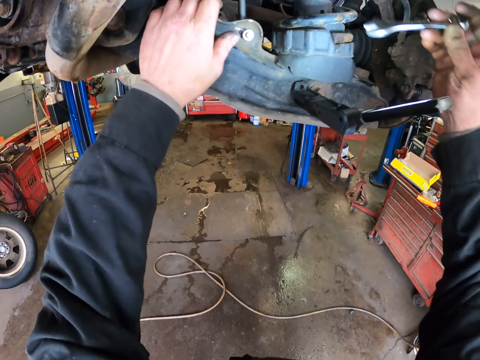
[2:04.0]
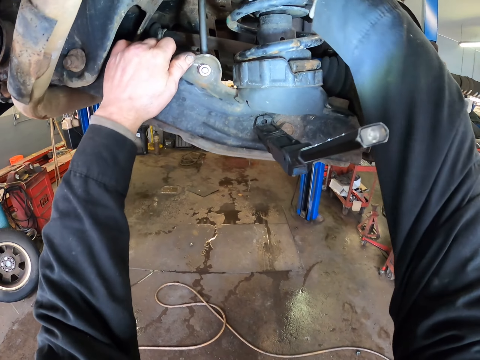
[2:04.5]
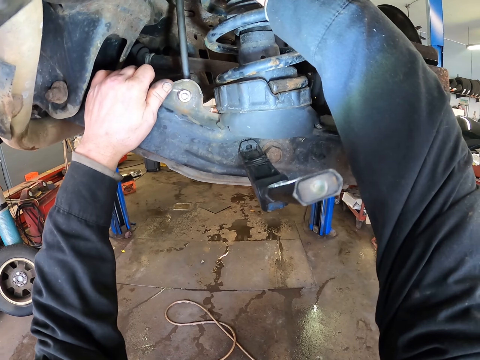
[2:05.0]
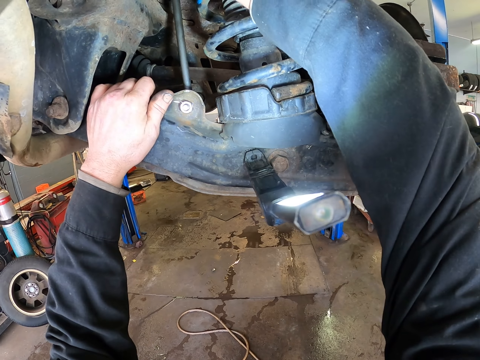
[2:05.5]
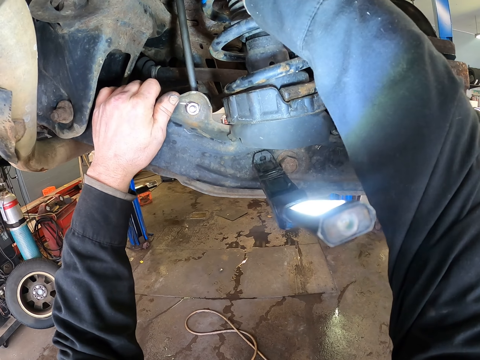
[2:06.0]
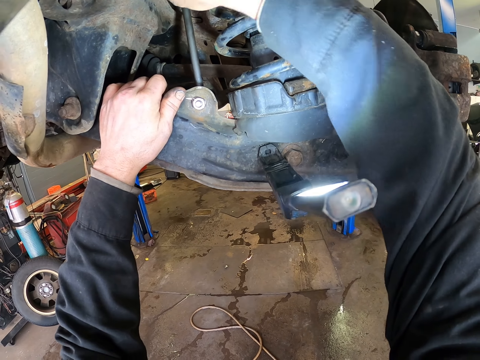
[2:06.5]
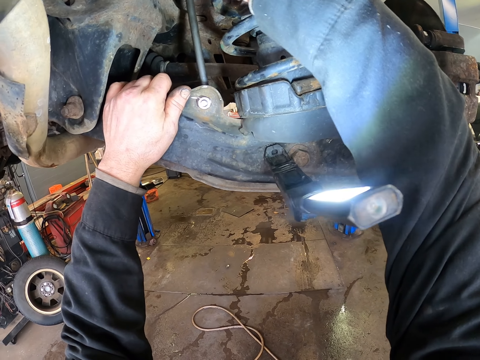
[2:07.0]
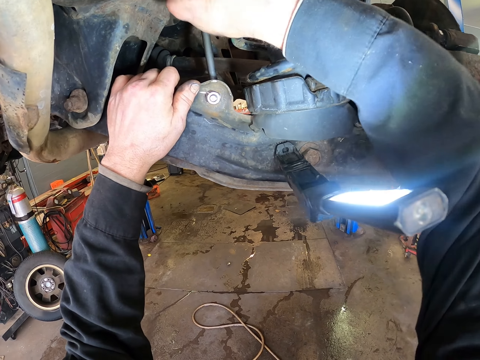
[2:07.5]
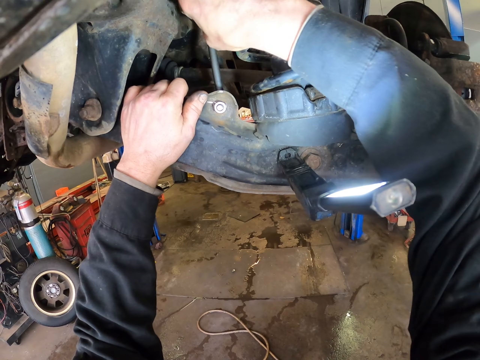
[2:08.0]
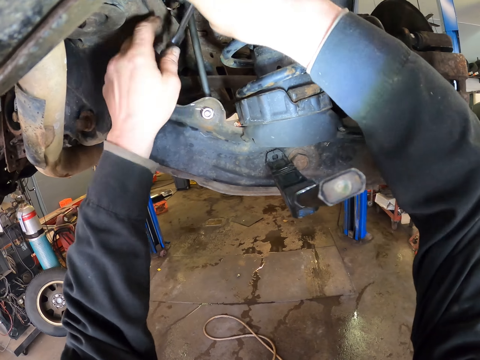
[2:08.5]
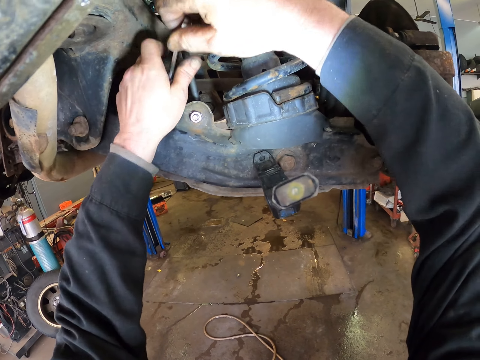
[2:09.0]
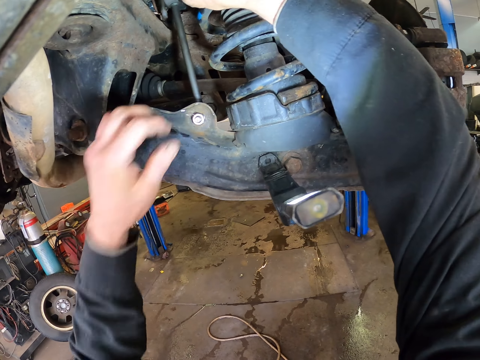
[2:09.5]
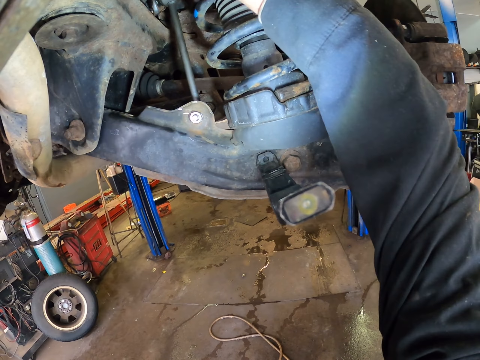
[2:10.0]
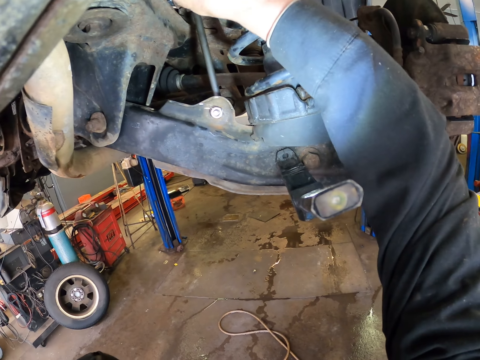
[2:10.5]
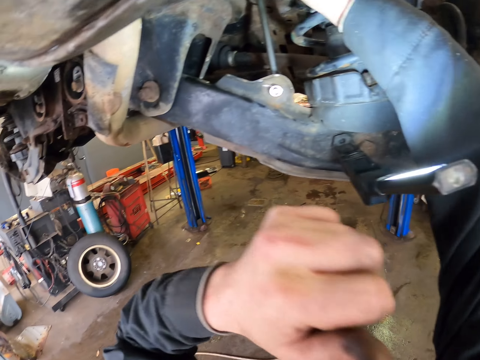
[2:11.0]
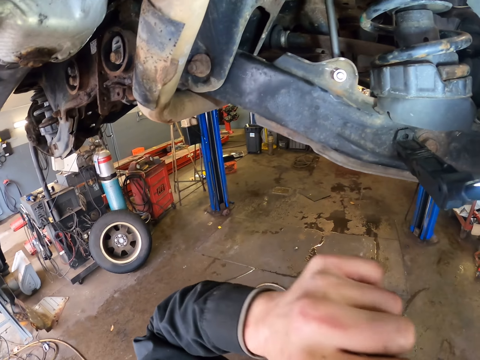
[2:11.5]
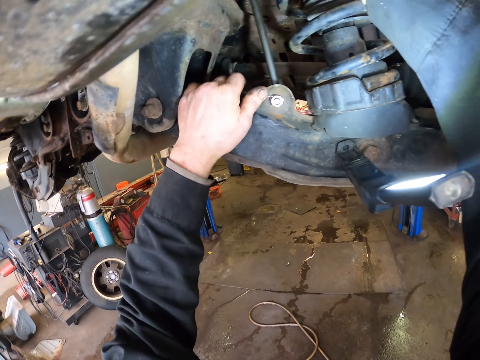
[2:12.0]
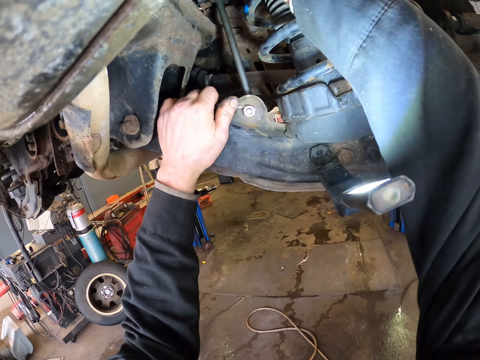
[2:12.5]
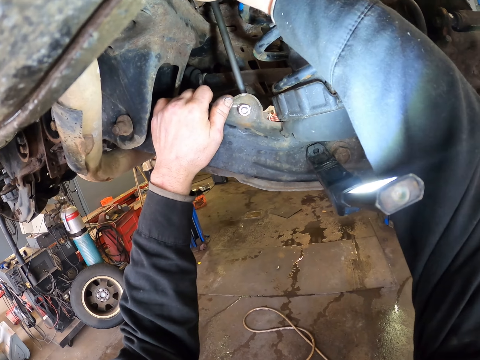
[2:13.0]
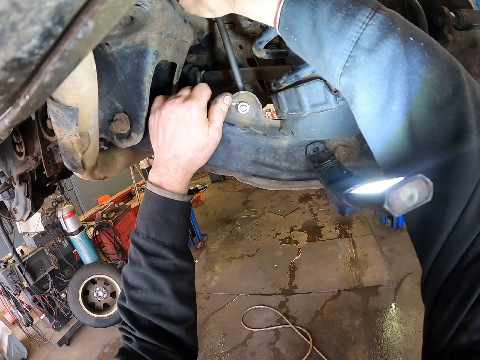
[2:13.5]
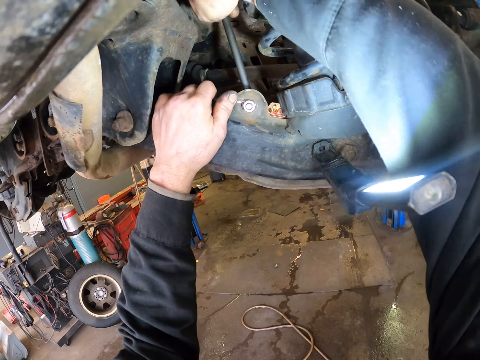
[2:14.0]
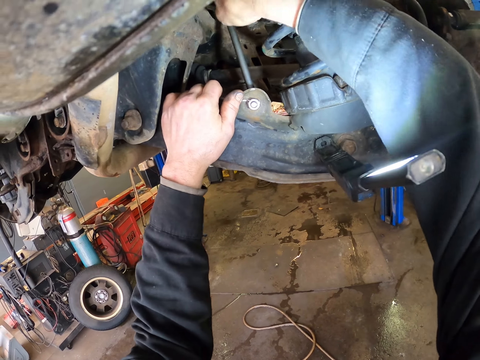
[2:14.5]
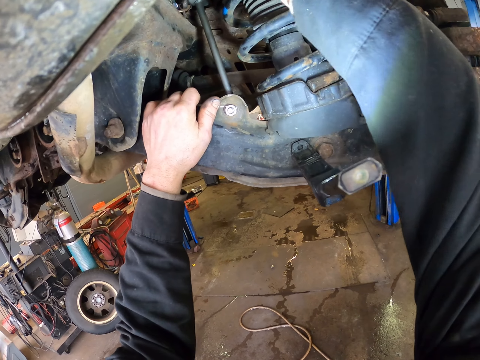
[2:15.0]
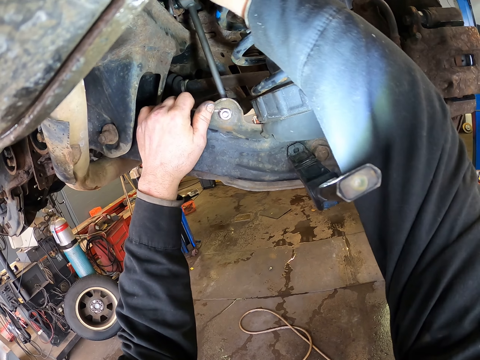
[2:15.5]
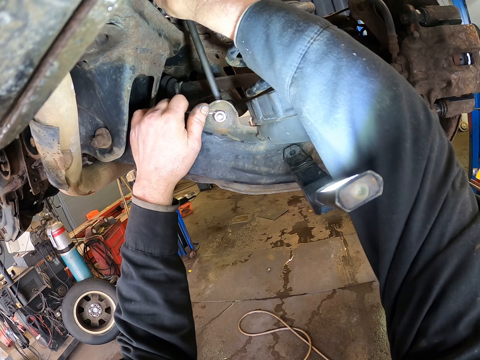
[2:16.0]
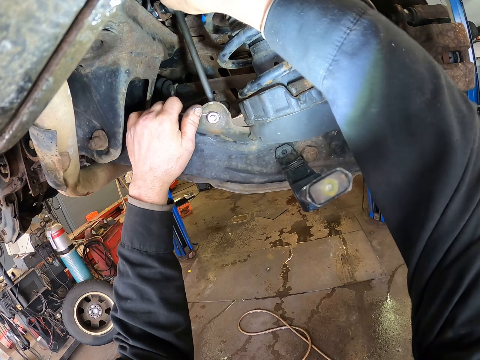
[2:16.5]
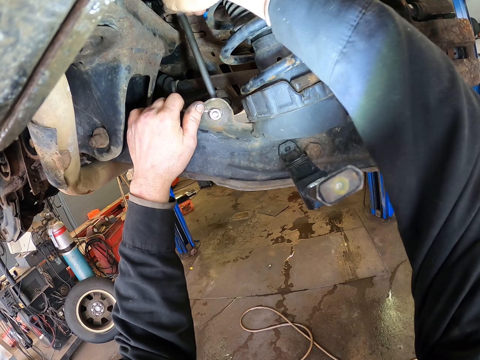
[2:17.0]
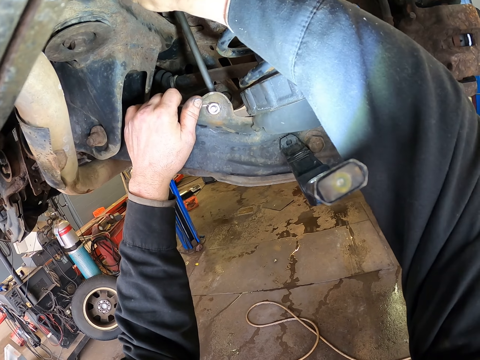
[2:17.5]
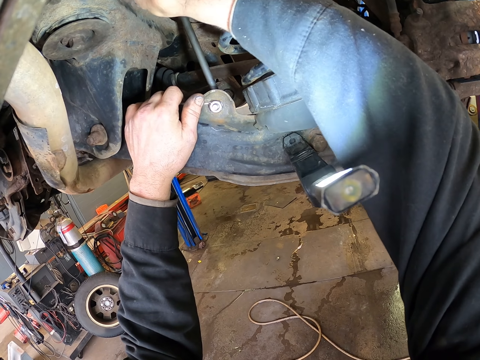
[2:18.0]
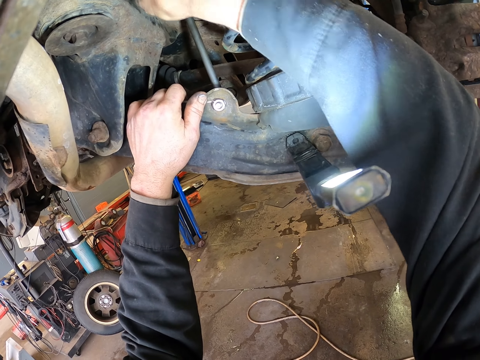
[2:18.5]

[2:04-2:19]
The camera wearer checks on the car brake. They raise their left hand towards something. They rub their face. They withdraw their left hand from something. They check on the car brake.

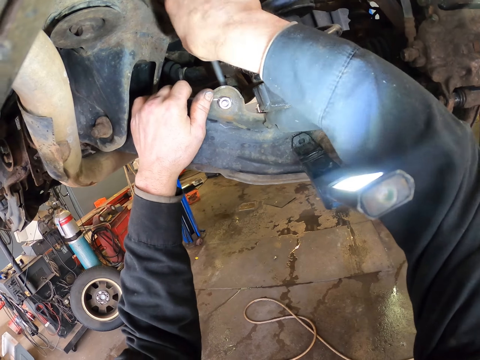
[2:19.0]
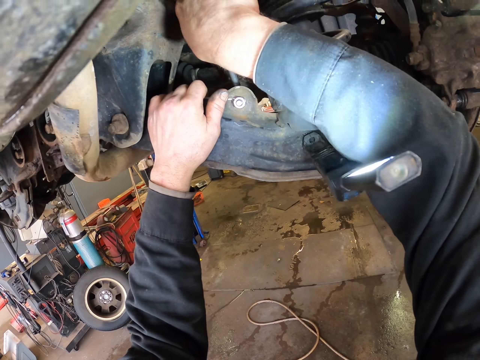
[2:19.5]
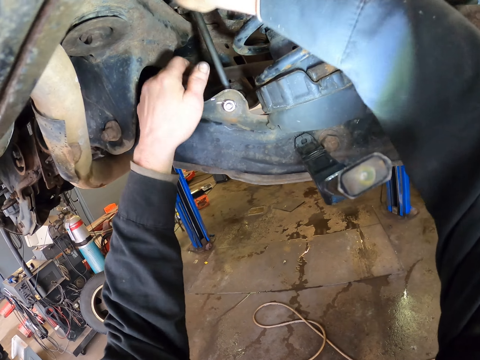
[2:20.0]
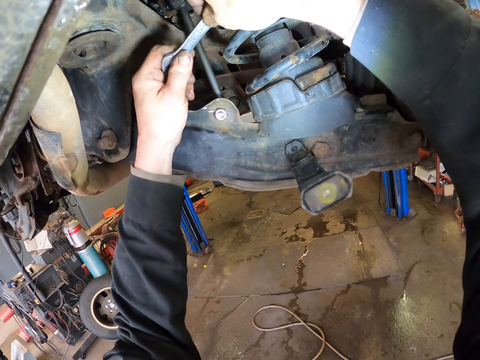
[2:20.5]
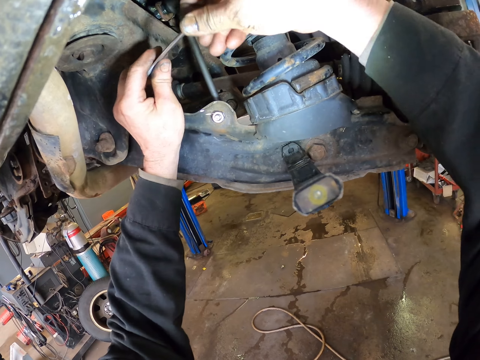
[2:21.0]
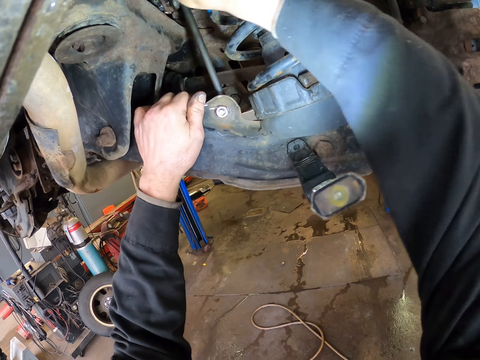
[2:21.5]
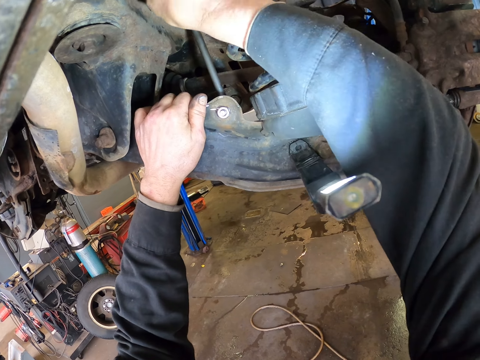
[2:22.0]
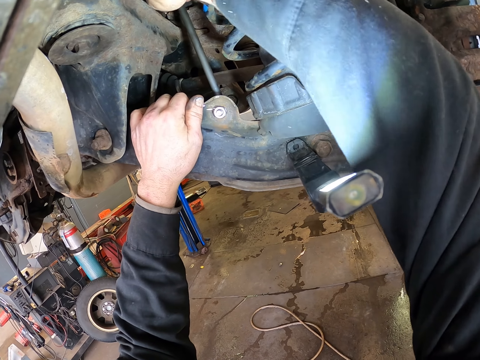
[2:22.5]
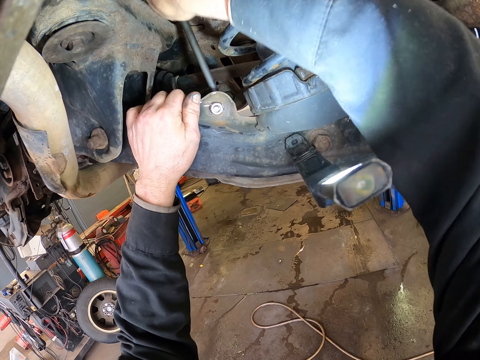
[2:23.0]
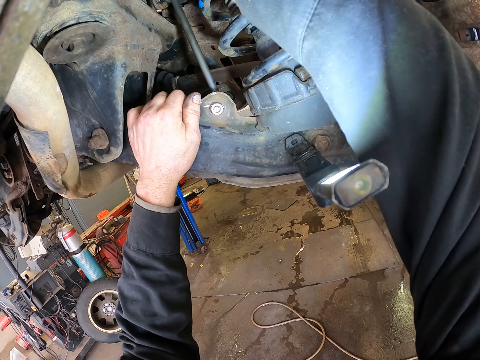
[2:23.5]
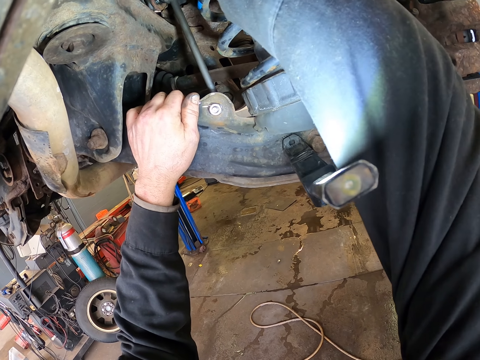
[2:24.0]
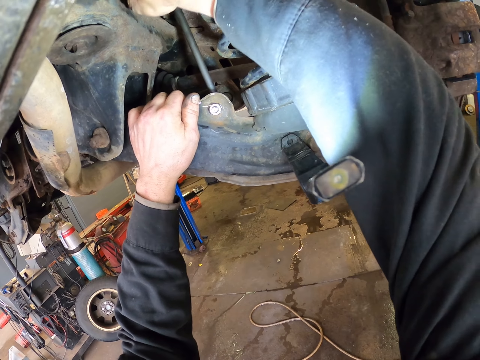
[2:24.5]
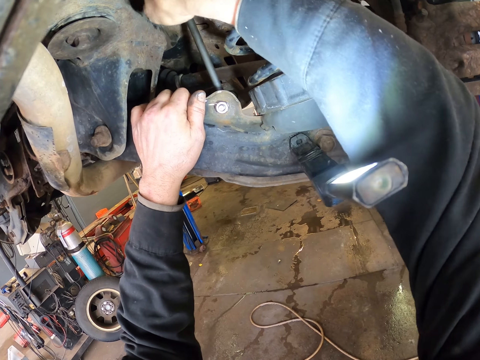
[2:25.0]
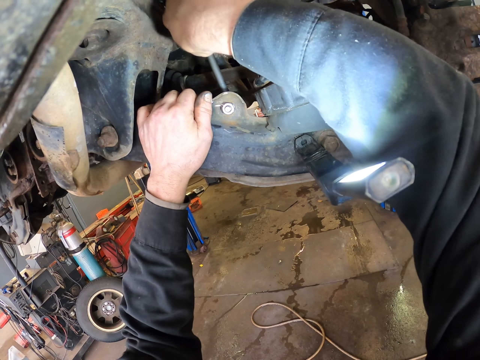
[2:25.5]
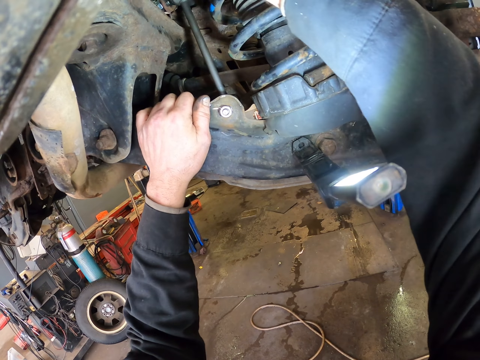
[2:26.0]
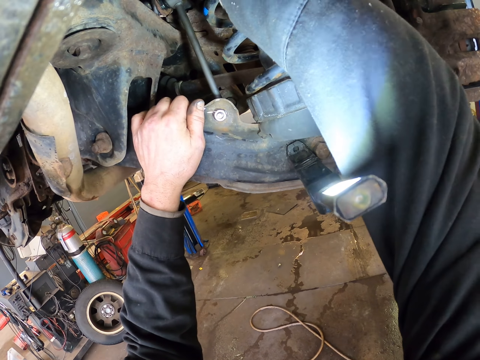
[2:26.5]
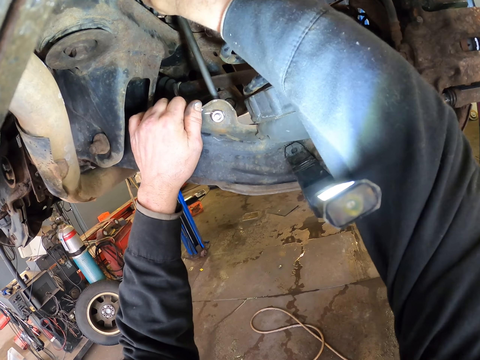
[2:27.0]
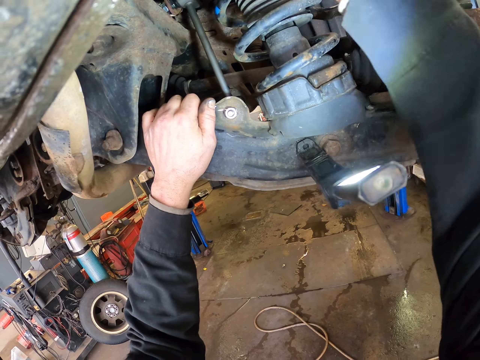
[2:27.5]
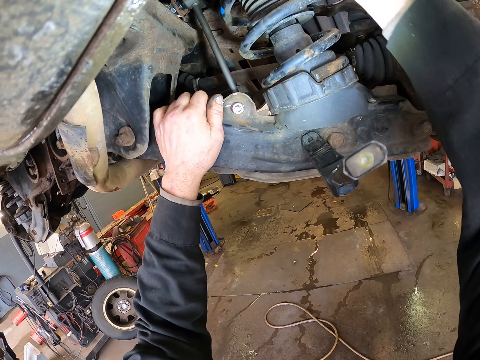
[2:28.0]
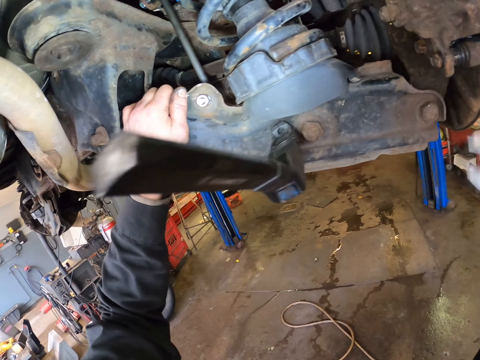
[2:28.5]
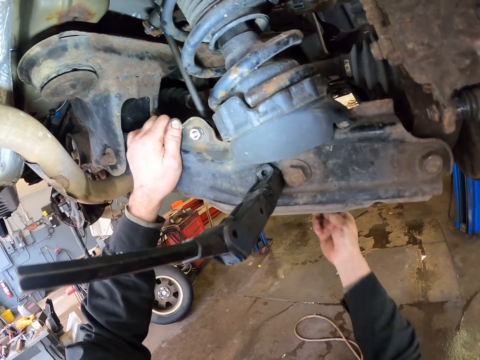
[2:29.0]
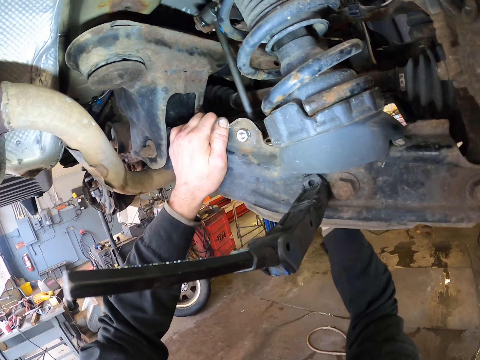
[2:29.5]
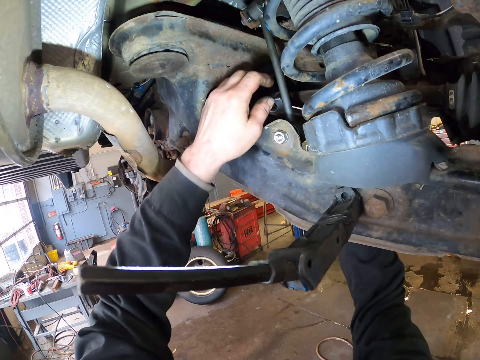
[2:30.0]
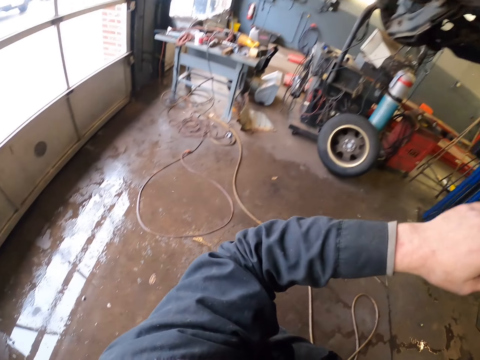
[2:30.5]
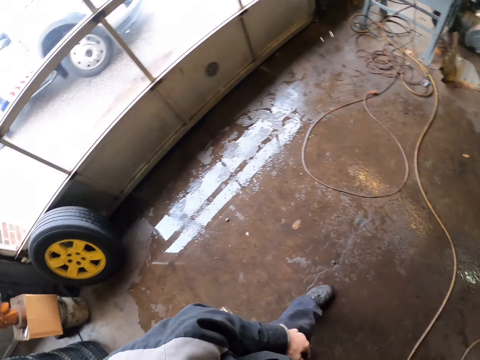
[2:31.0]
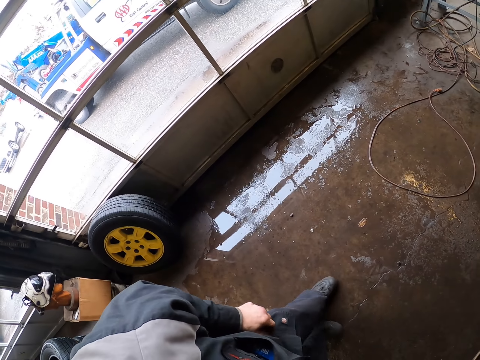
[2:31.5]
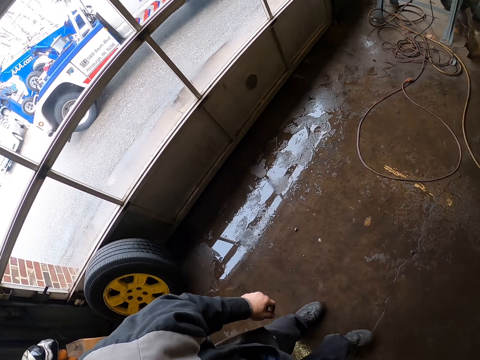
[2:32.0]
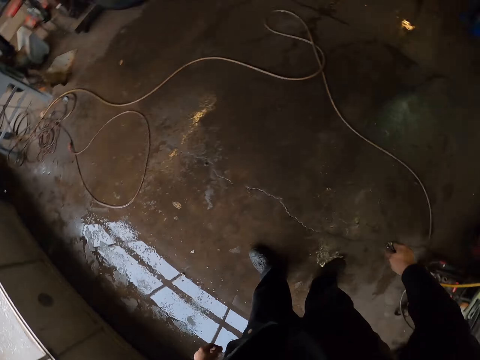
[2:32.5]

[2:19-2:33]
The camera wearer rotates the camera.
